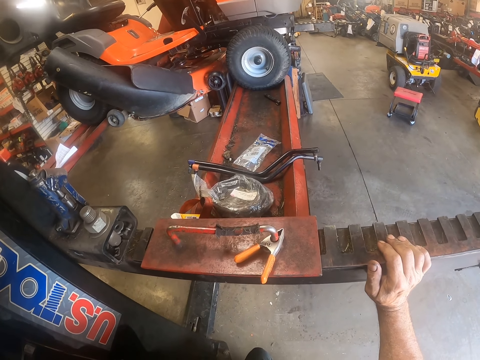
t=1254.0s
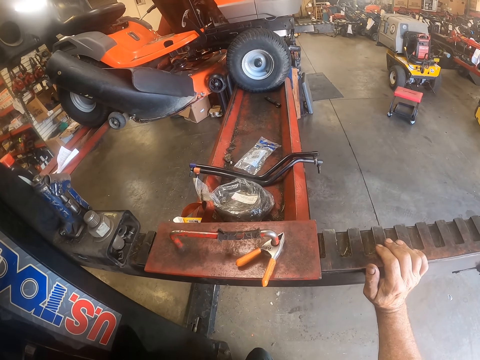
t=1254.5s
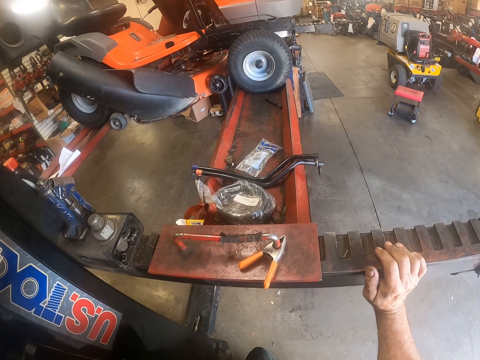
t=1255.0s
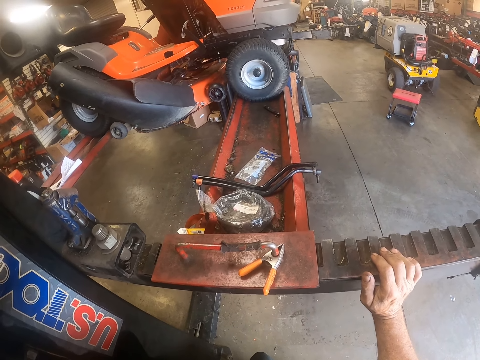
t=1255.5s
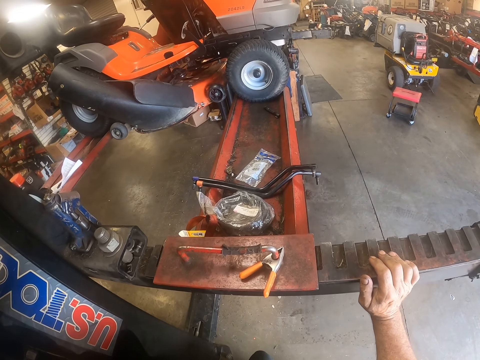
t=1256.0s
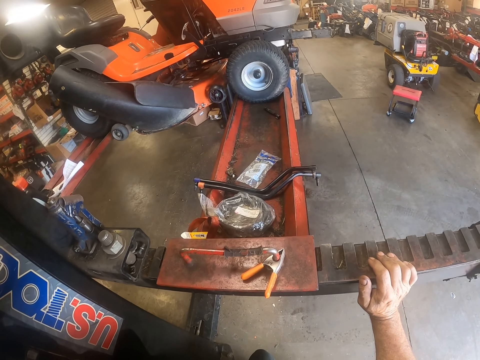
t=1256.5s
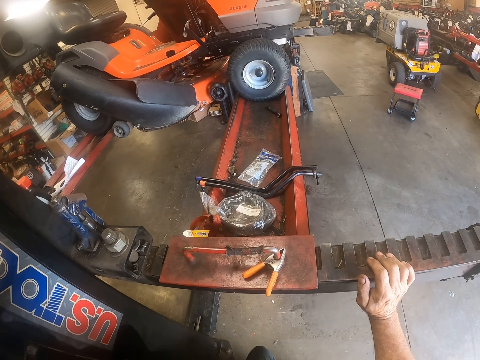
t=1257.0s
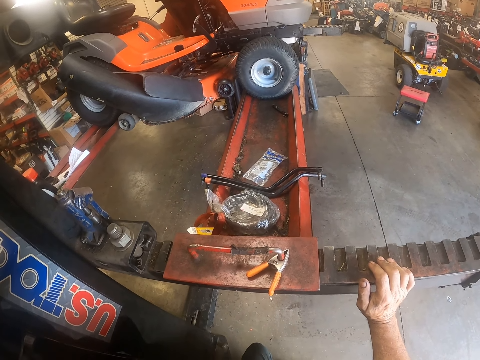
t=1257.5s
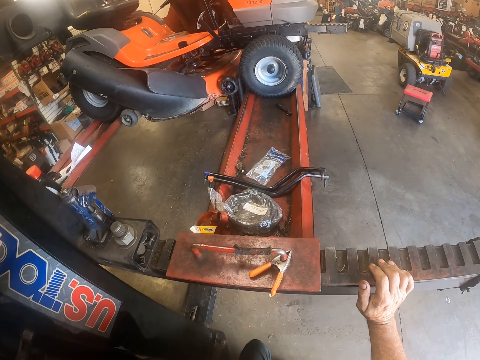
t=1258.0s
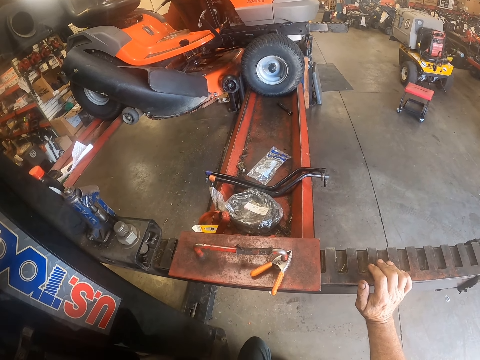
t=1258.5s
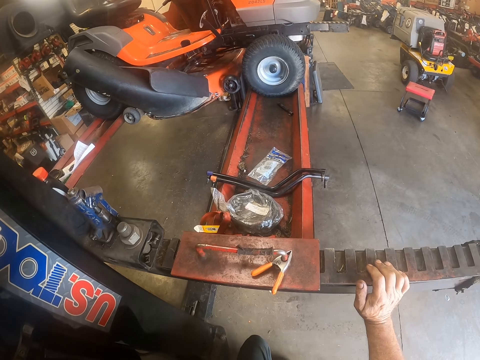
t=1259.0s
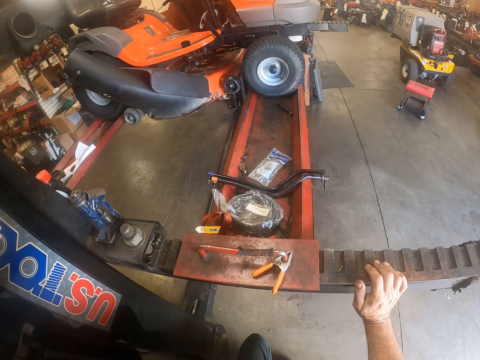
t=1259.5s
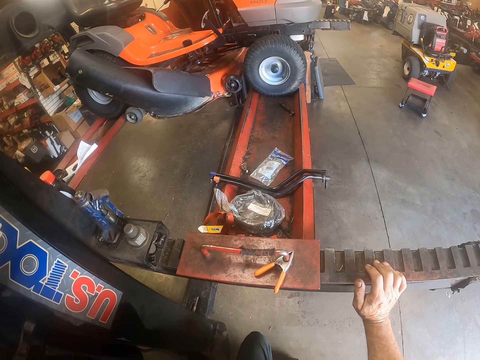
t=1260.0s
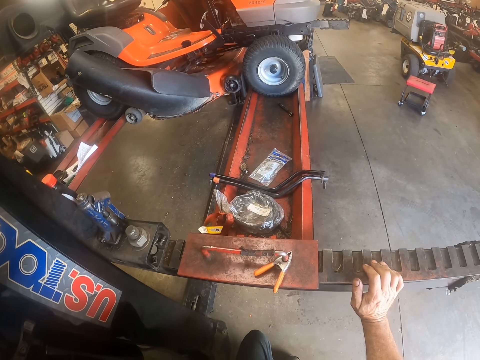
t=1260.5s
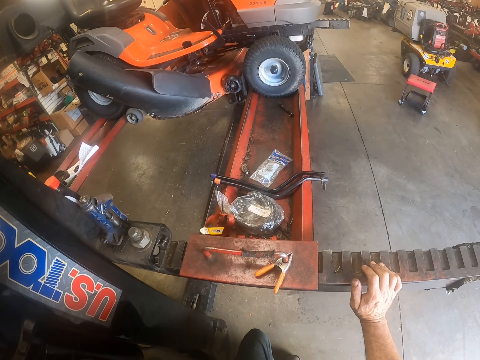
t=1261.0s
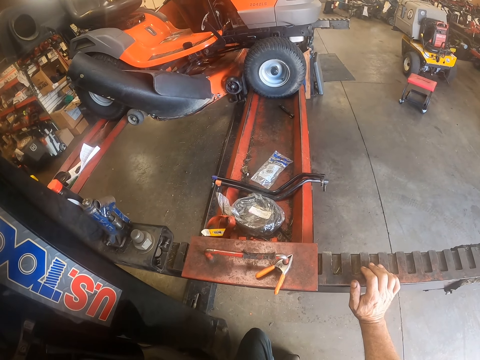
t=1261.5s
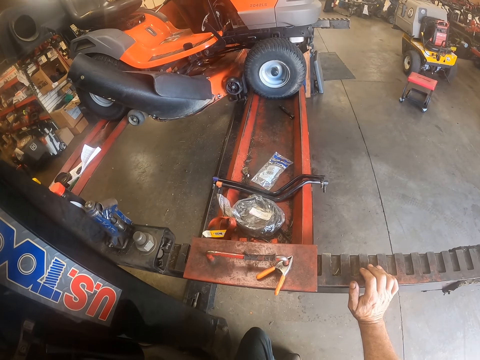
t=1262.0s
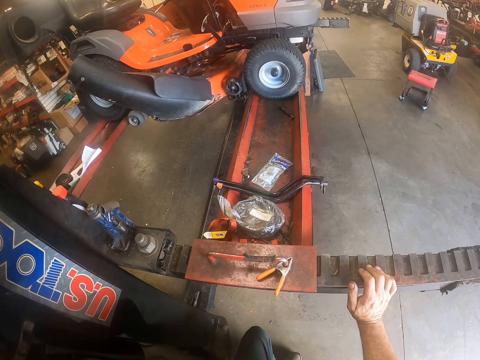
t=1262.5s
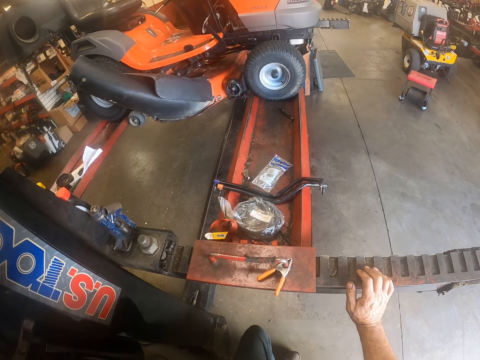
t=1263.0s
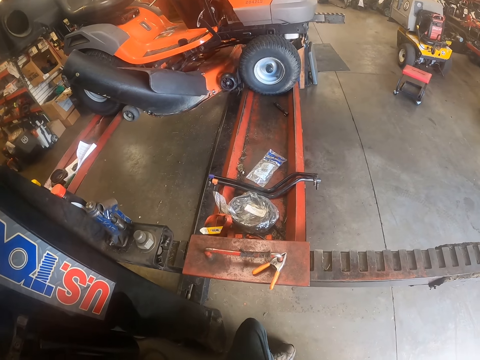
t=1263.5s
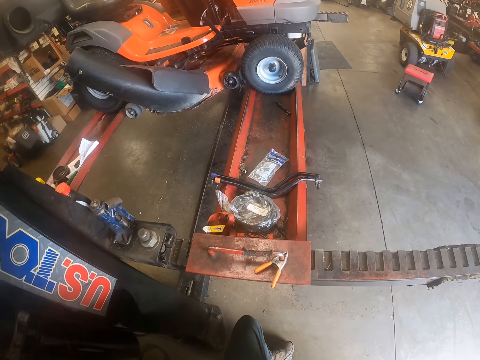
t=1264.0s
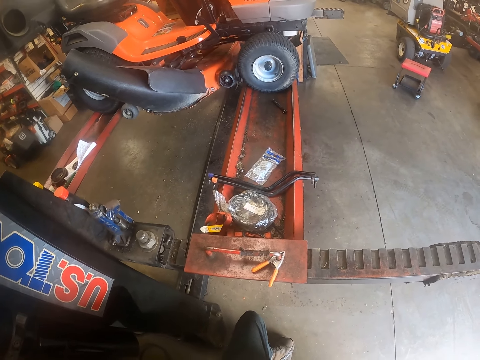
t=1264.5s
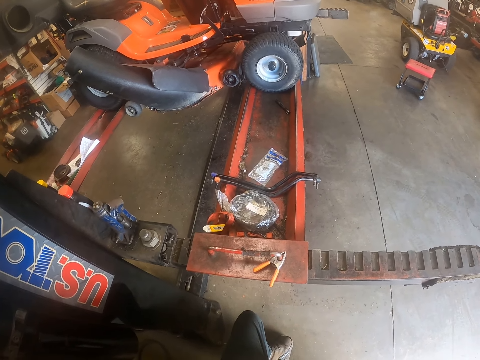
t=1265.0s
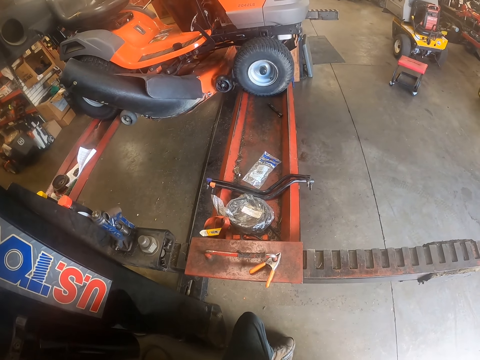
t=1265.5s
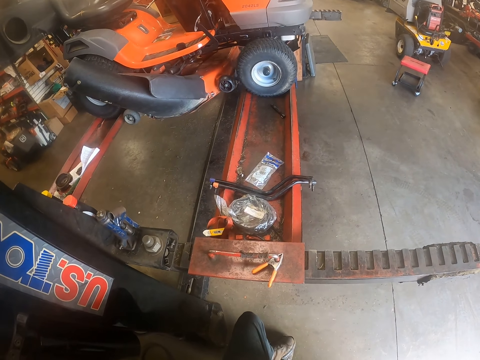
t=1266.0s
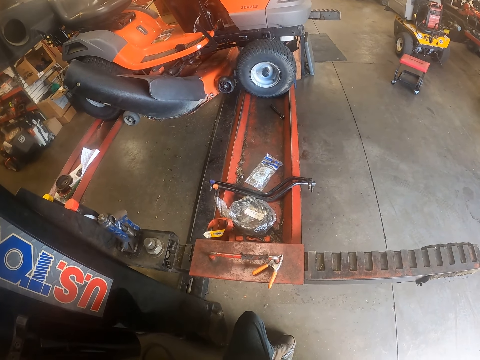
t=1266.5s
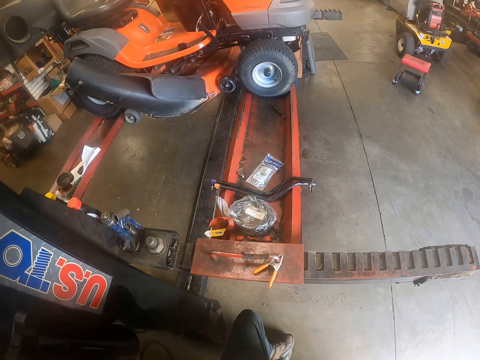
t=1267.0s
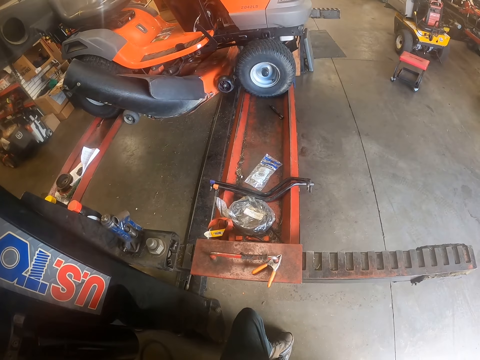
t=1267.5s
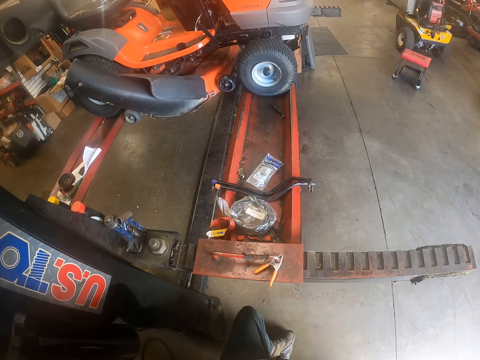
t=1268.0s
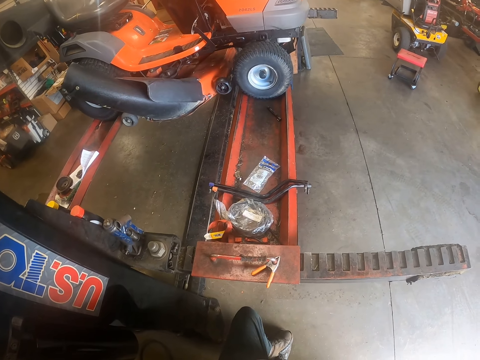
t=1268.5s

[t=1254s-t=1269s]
The camera wearer removes his hand from the hydraulic car lift. He lowers the lawn mower car.

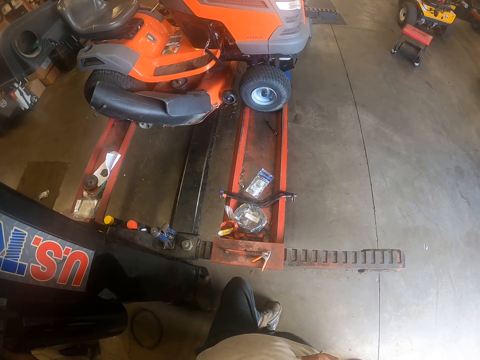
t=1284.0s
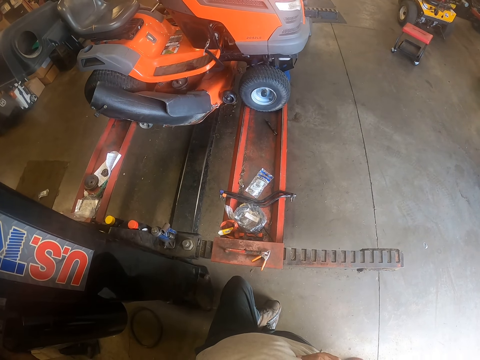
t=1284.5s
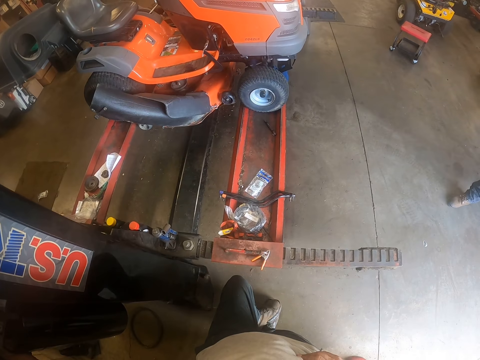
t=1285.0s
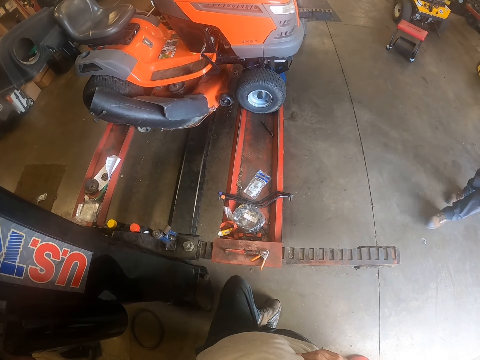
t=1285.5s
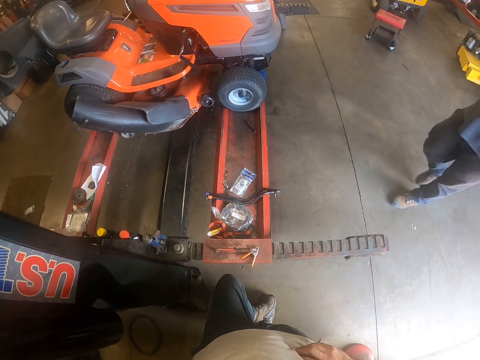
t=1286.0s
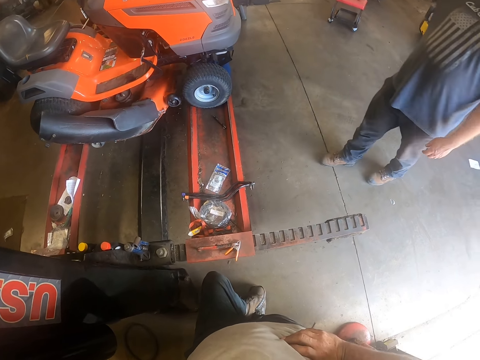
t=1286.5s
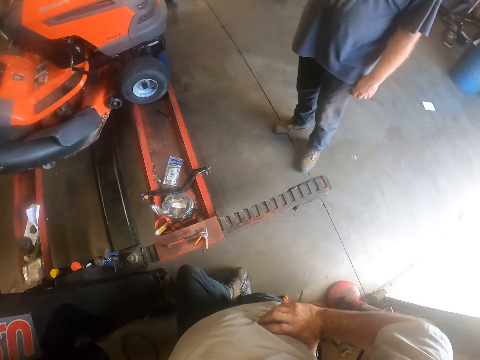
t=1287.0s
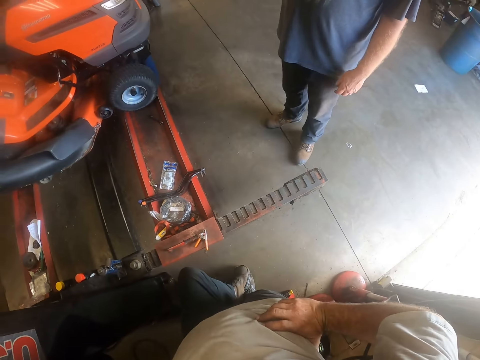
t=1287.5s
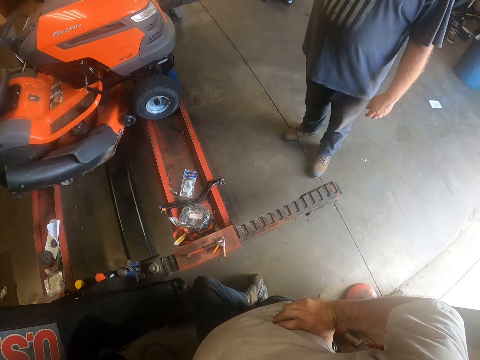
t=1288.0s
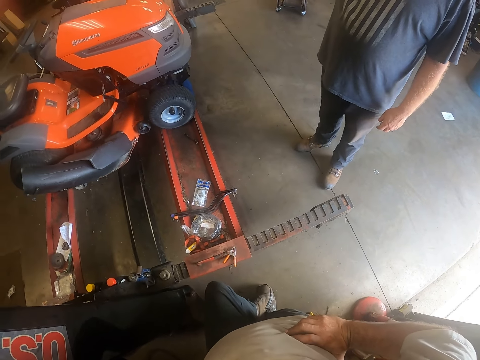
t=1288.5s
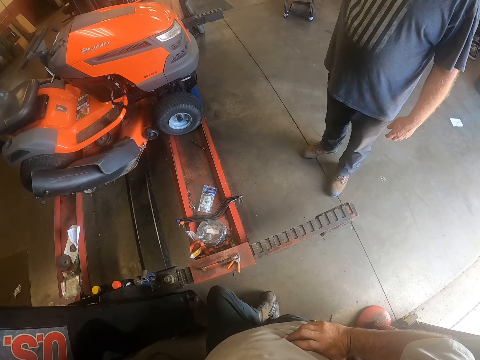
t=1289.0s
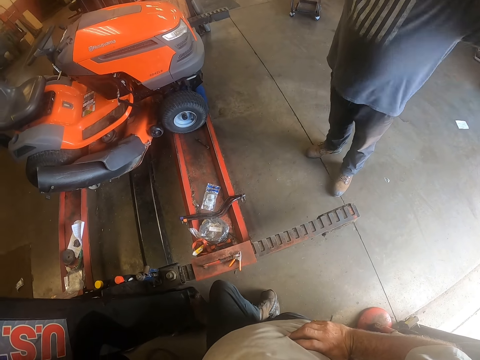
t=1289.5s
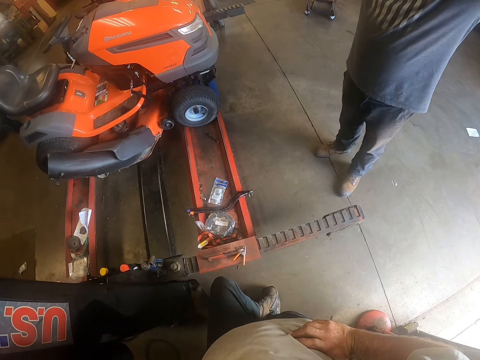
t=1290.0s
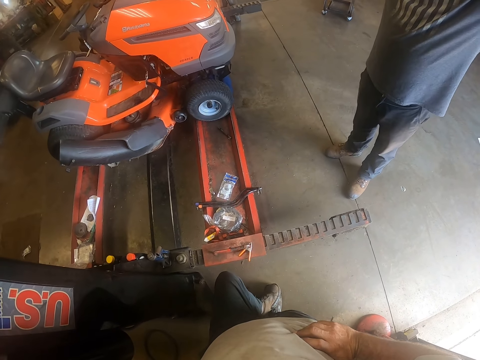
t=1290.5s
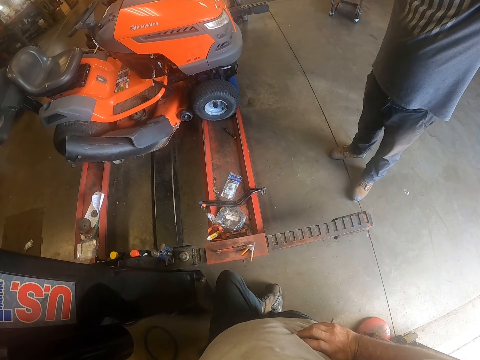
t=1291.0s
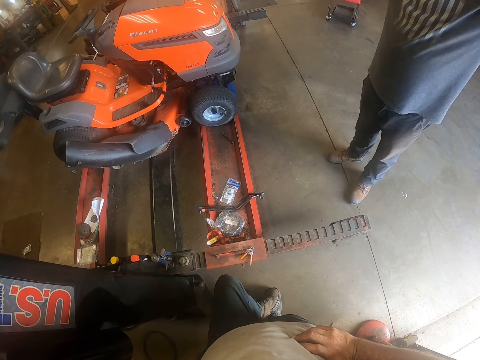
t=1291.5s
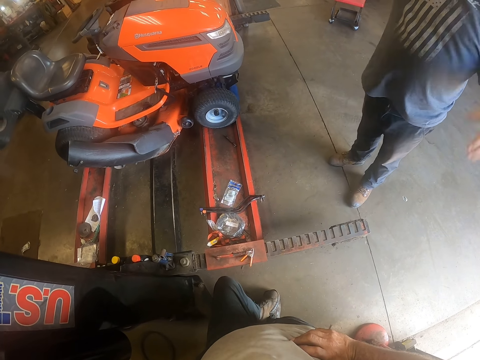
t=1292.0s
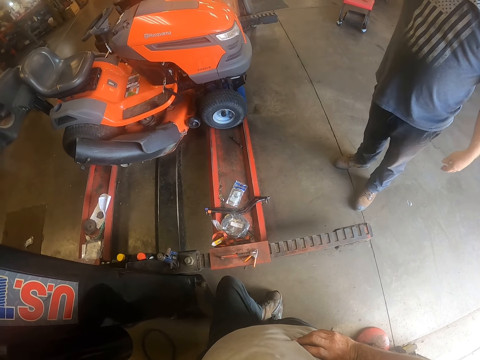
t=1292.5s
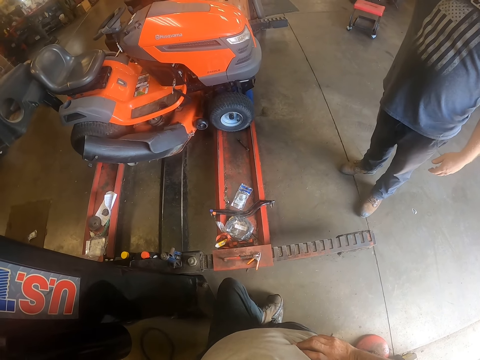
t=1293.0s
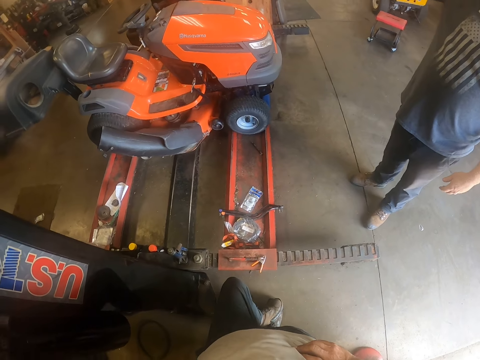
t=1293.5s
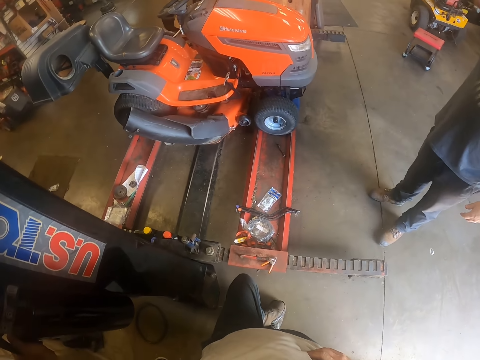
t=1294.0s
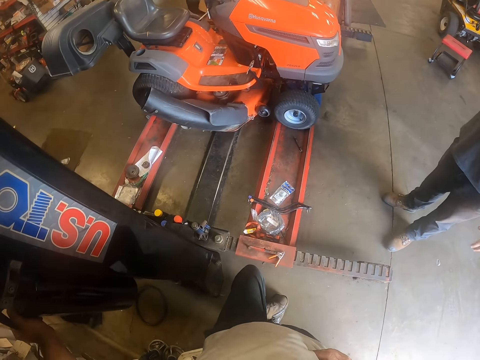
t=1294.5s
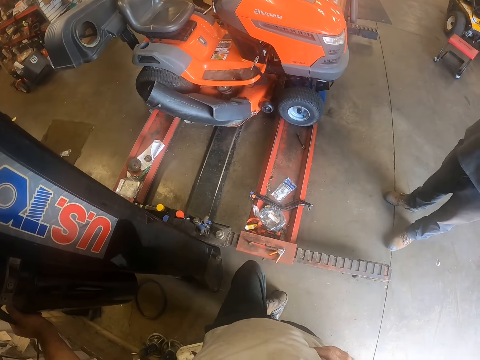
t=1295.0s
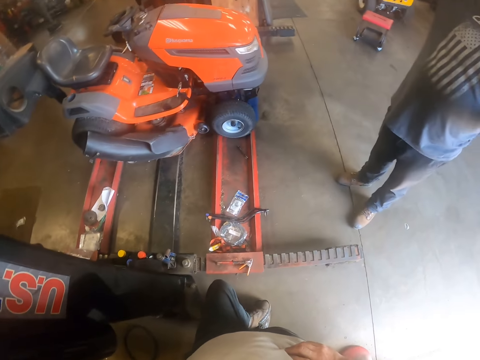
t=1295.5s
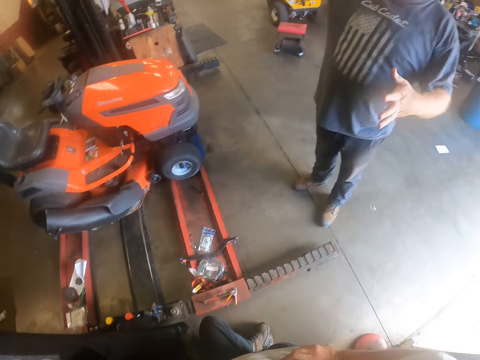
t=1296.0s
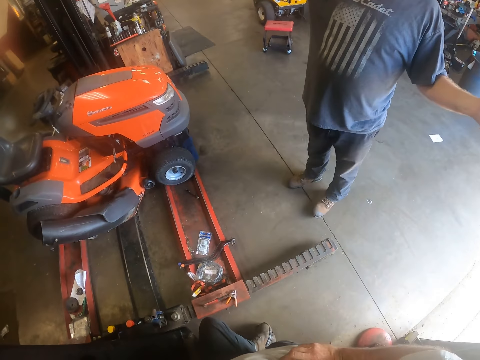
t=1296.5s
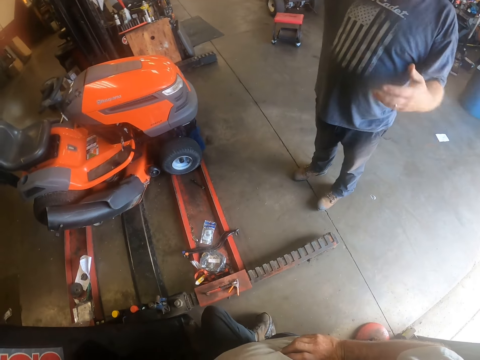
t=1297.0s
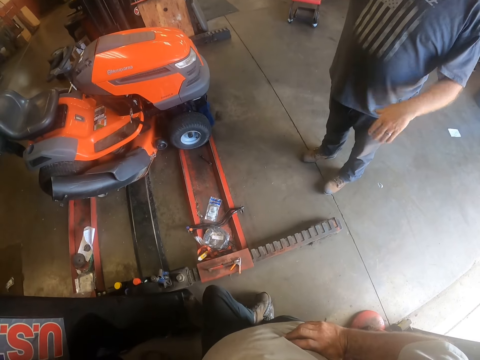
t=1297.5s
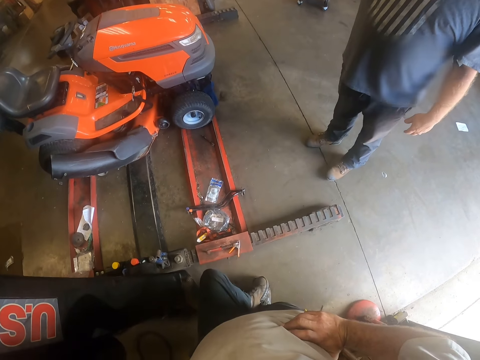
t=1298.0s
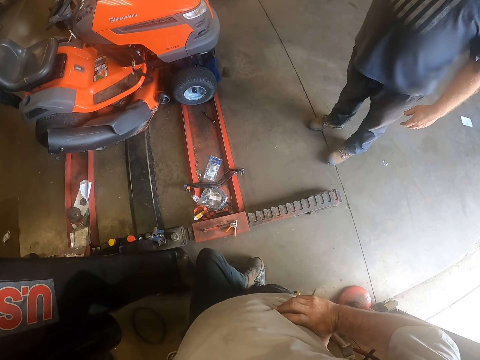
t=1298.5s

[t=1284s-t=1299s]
A man walks towards the camera wearer. The camera wearer lowers the lawn mower car. The man stops in front of the camera wearer and lifts his left hand. The camera wearer looks at the lawn mower car. The man lowers his left hand. The camera wearer looks at the lawn mower car. The man gestures at the camera wearer.
